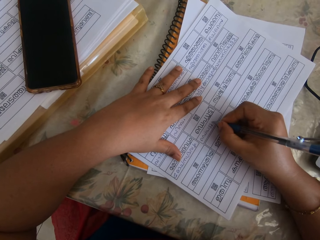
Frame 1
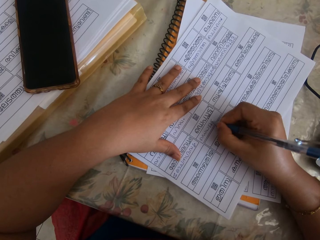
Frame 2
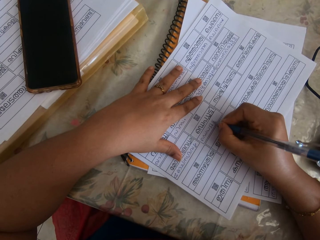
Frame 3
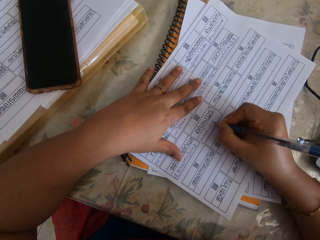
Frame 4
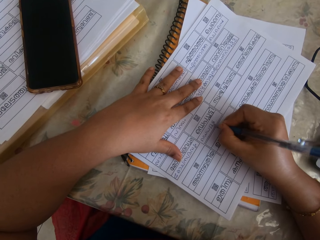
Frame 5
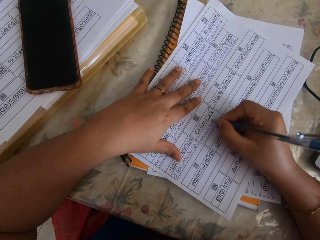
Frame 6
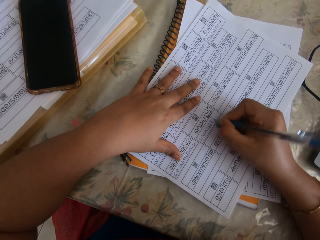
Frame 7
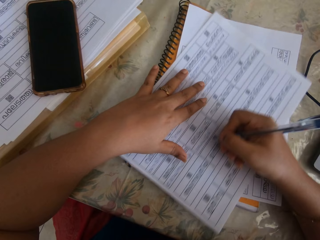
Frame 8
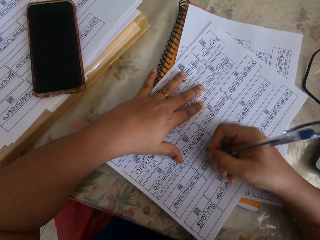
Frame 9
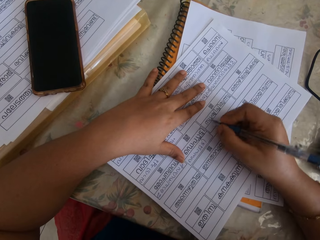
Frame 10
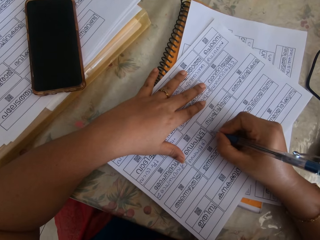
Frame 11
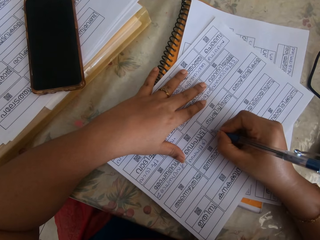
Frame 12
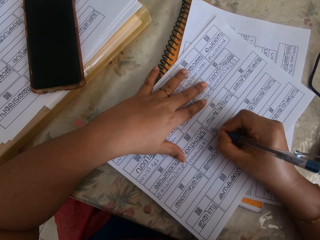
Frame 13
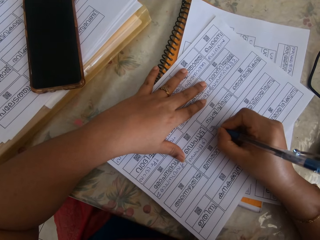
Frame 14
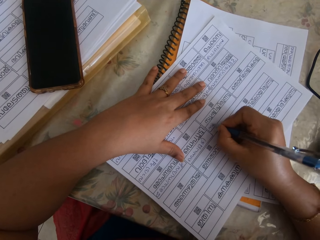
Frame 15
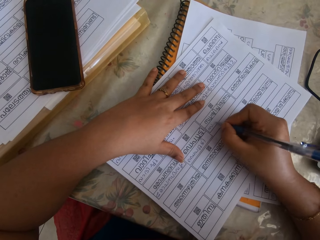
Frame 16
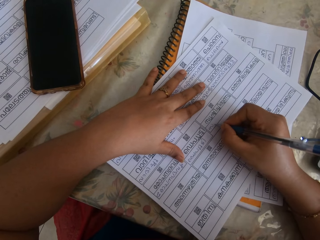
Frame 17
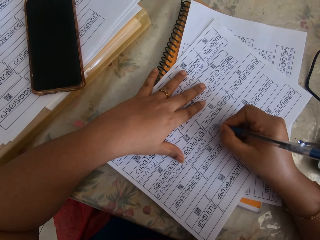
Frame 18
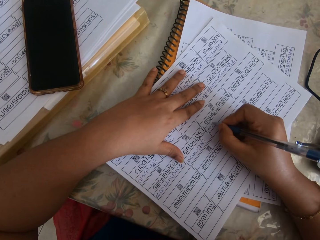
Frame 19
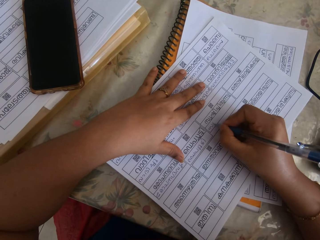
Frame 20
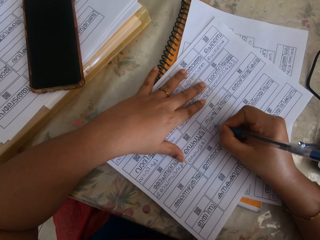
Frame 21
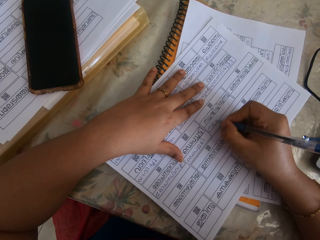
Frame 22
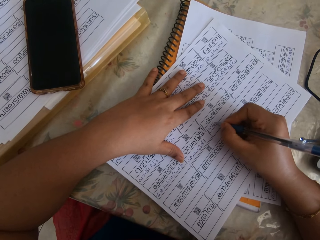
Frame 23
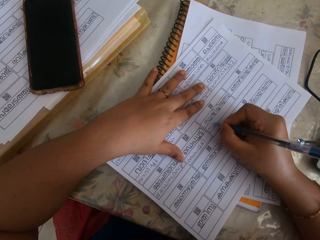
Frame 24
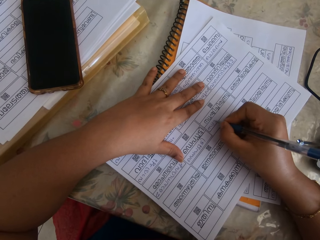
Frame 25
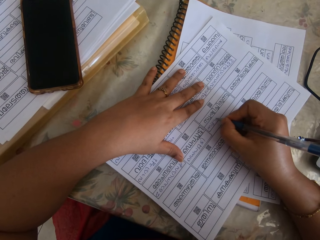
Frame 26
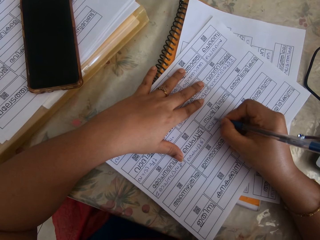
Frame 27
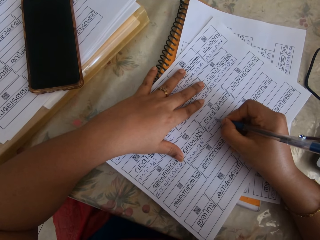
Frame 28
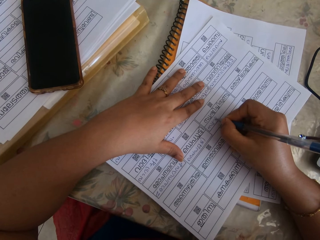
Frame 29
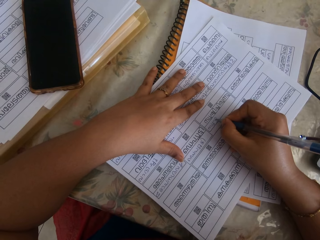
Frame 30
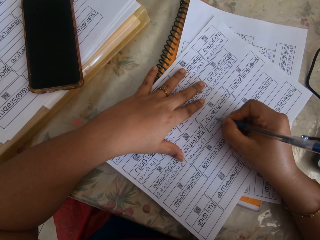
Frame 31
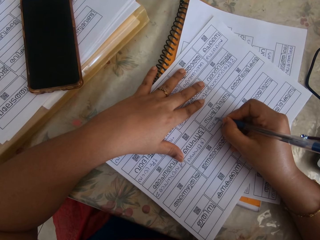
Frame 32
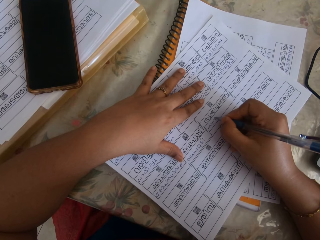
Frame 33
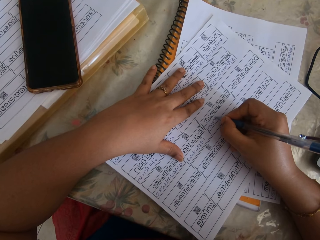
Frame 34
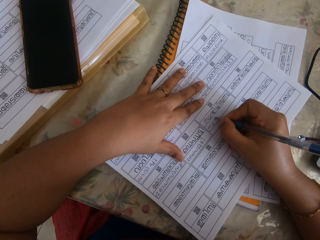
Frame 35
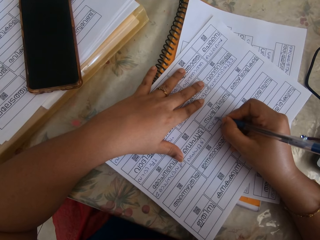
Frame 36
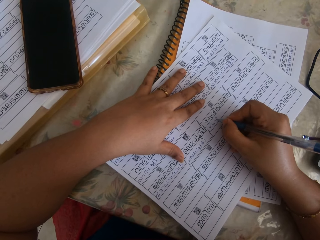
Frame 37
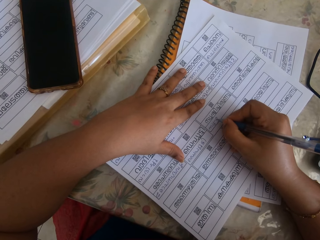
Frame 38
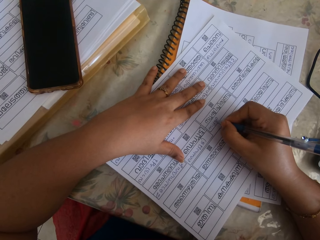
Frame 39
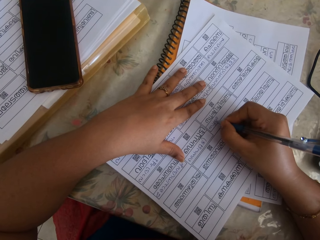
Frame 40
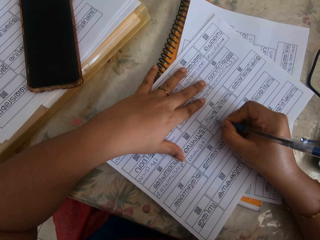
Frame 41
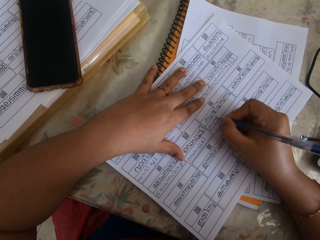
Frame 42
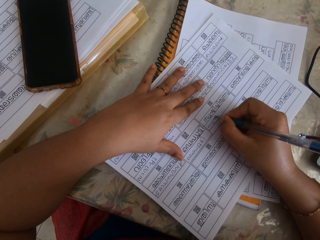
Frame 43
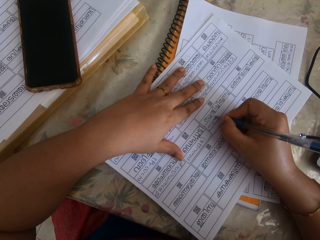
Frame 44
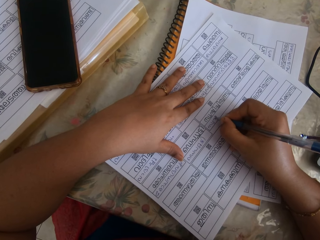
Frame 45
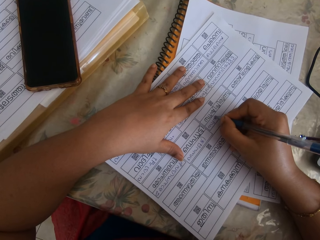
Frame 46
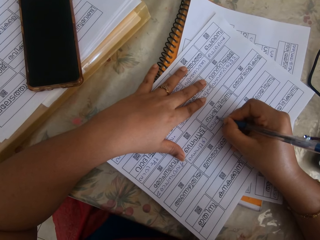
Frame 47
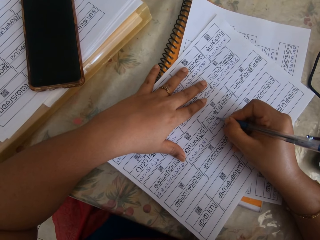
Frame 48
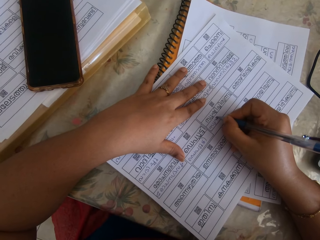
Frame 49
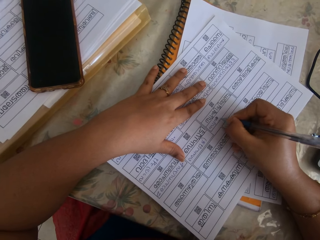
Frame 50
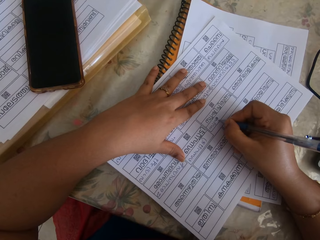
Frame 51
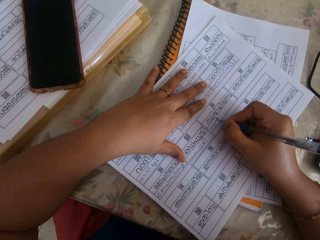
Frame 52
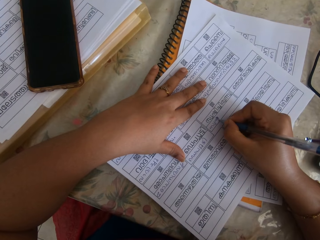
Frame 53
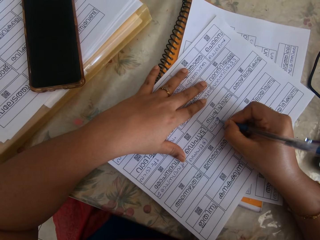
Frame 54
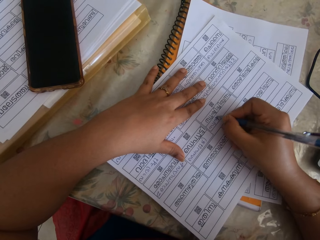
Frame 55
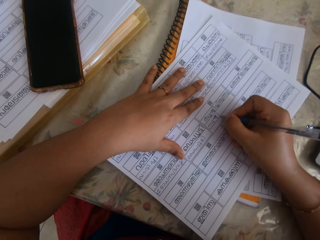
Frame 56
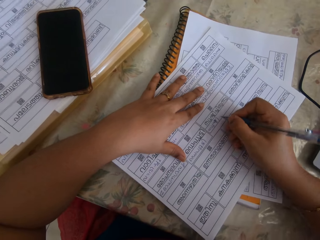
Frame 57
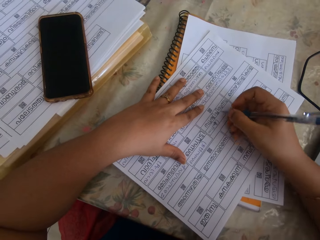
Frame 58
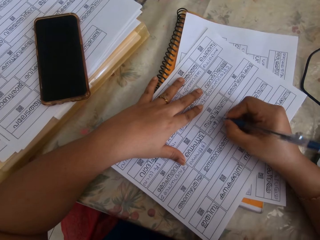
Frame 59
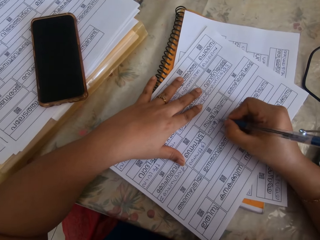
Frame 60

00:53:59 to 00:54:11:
The camera wearer moves the paper with her right hand. She writes on the paper with the pen in her right hand.

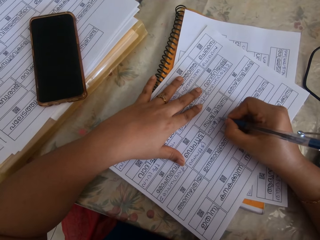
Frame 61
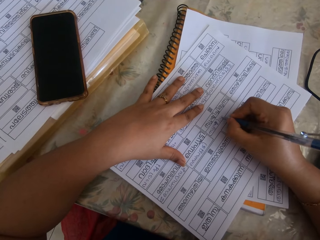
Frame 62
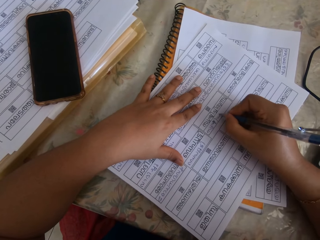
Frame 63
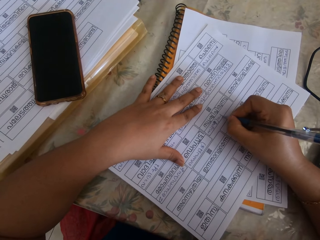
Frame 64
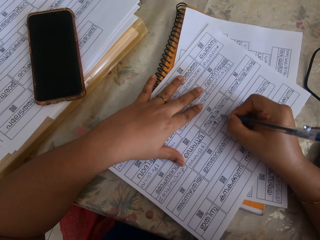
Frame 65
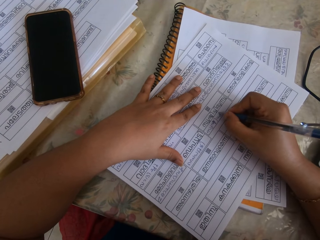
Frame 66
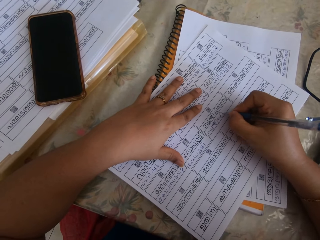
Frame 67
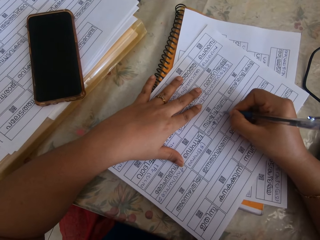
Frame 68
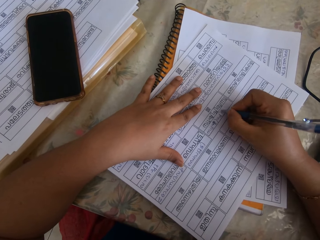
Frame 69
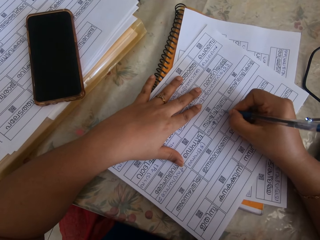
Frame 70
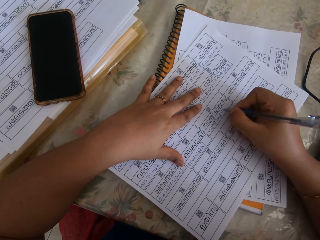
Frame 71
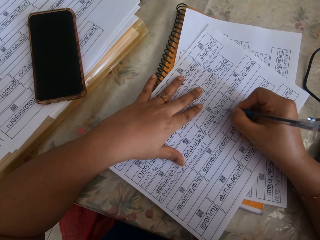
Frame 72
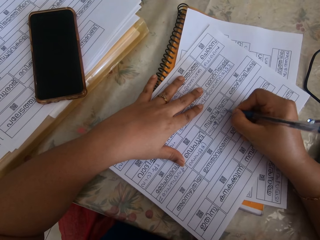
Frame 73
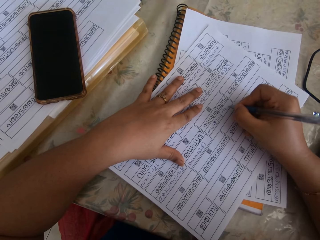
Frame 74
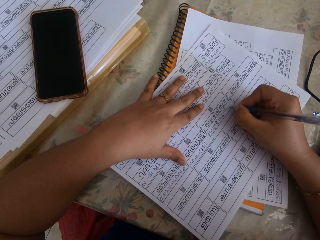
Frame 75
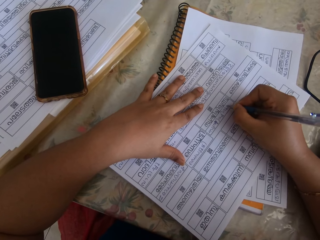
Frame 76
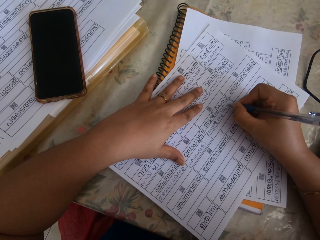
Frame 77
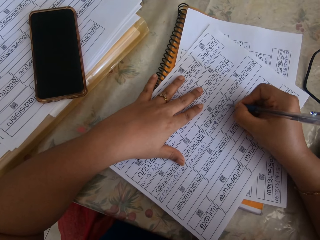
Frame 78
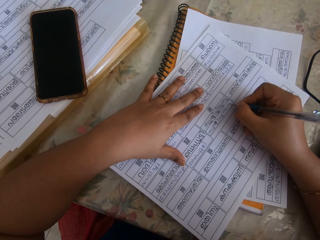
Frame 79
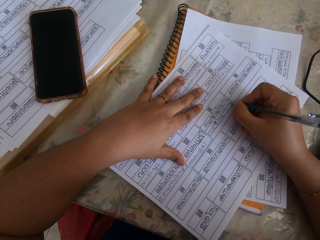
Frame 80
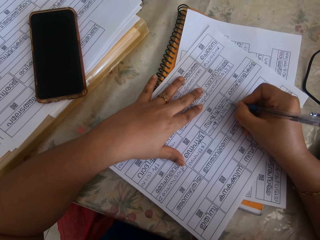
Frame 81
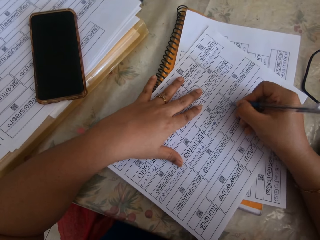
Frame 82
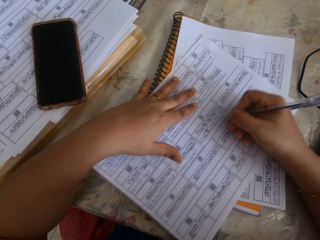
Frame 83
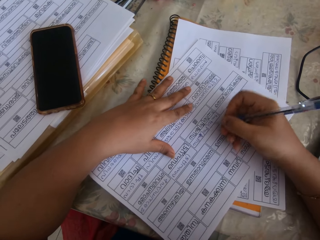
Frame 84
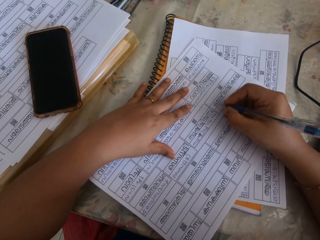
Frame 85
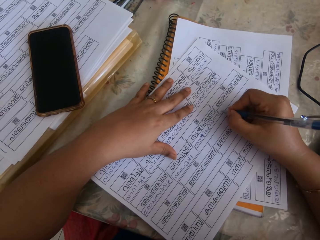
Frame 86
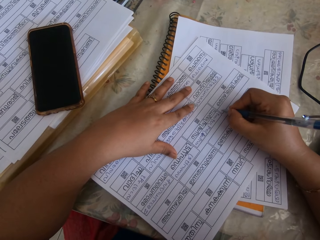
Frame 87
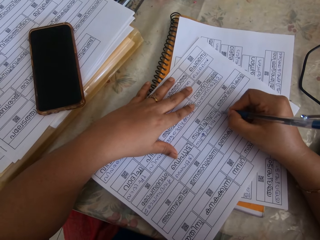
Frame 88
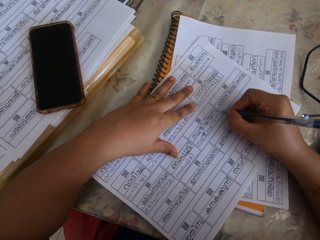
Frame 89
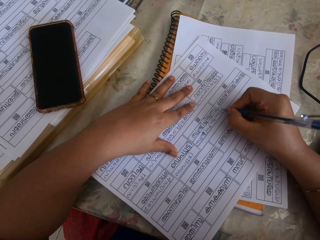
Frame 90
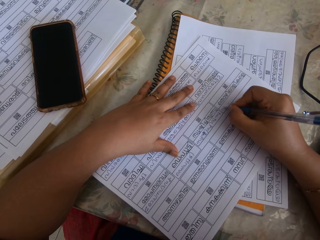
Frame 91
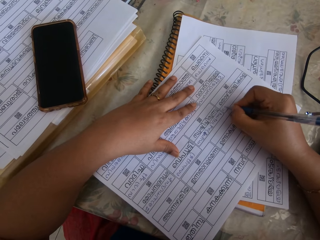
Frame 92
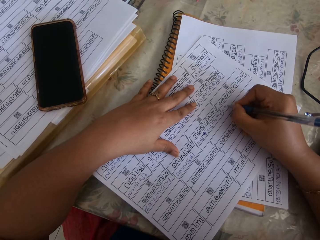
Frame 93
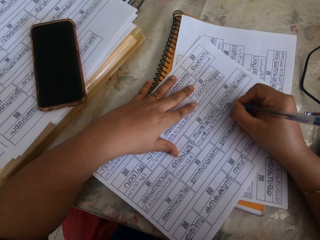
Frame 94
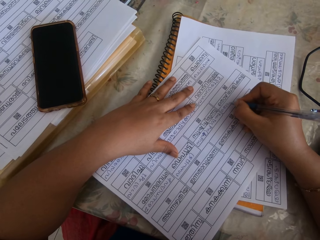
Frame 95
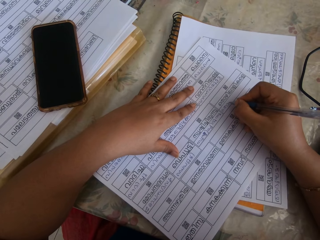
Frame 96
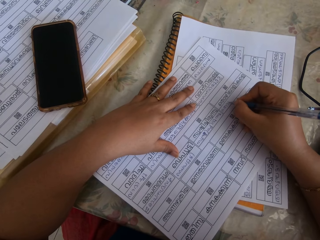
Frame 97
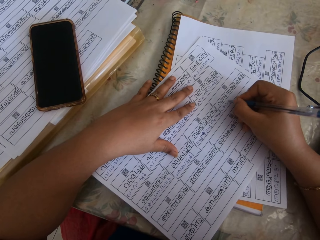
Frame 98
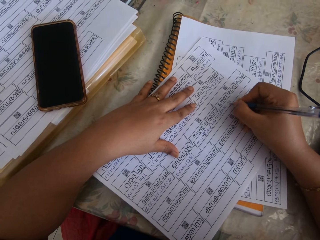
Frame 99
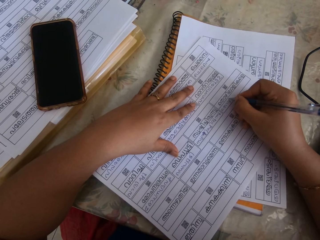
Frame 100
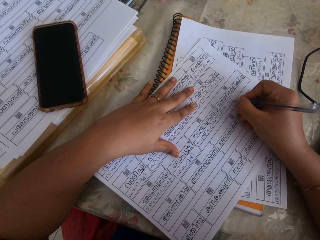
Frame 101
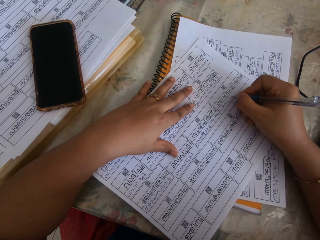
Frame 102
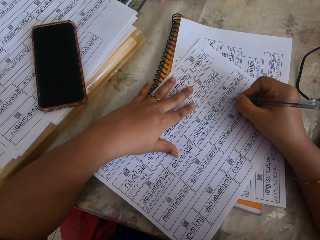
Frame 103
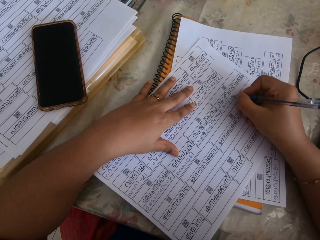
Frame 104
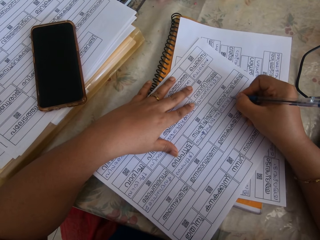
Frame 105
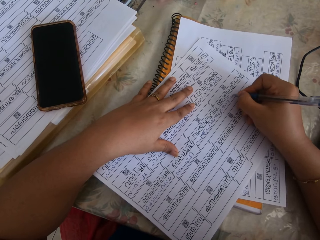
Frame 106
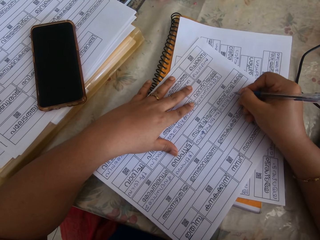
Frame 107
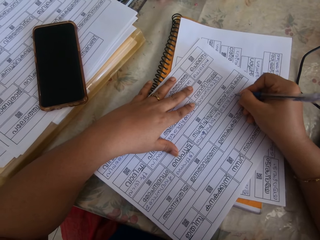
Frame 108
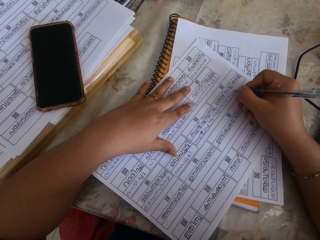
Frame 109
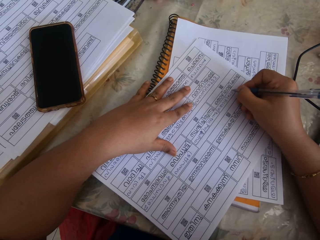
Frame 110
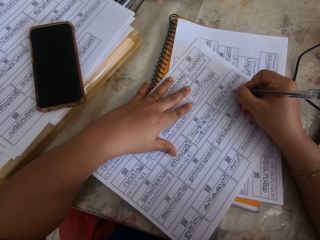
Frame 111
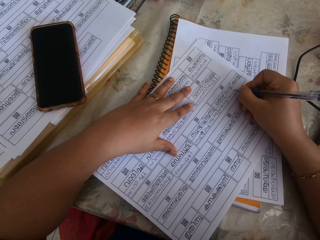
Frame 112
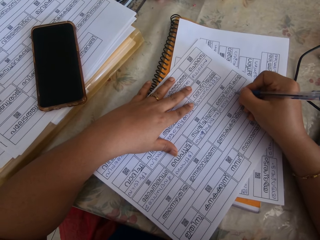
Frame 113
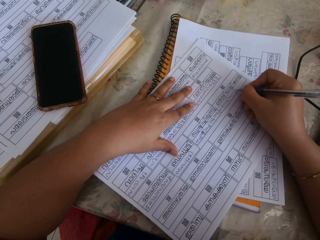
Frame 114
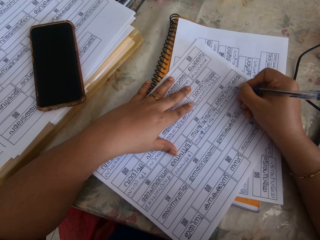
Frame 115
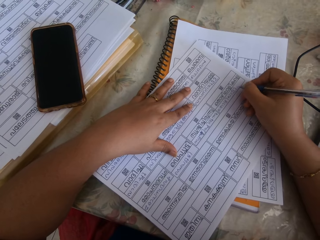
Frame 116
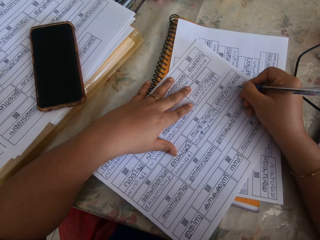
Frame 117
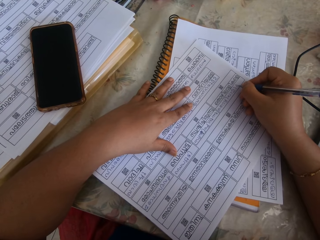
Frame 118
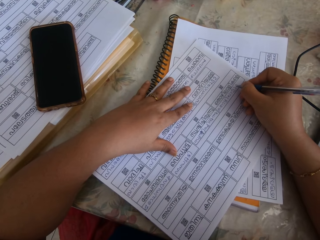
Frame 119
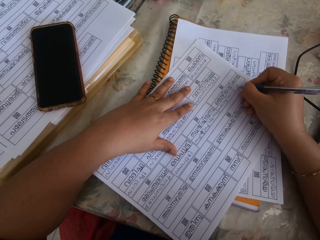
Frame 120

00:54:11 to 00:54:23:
The camera wearer moves the paper with her right hand. She writes on the paper with the pen in her right hand.
